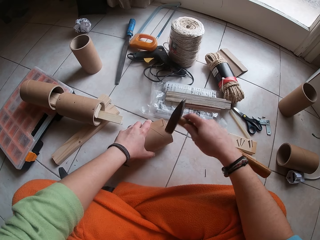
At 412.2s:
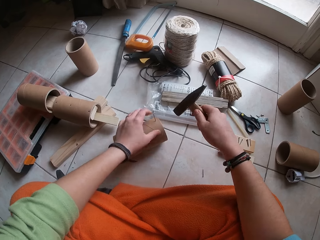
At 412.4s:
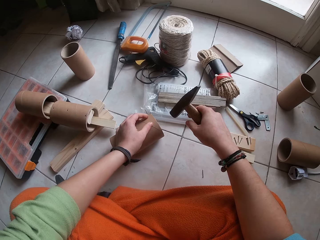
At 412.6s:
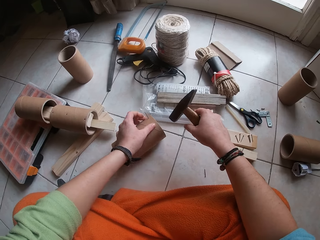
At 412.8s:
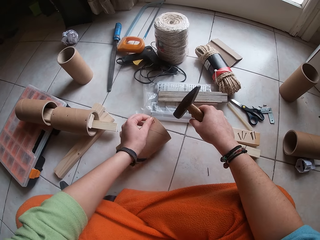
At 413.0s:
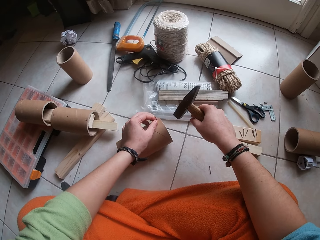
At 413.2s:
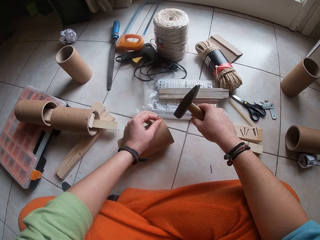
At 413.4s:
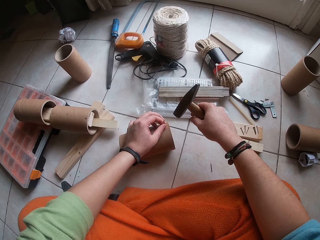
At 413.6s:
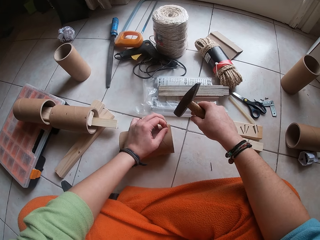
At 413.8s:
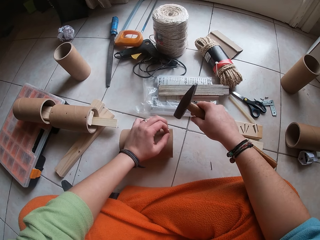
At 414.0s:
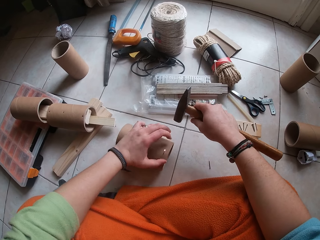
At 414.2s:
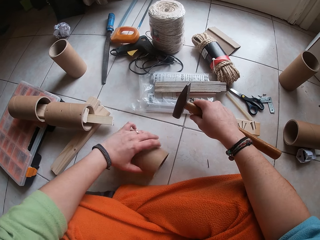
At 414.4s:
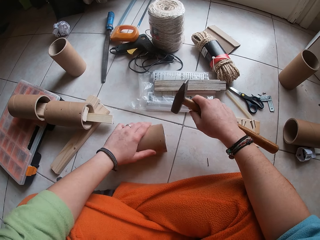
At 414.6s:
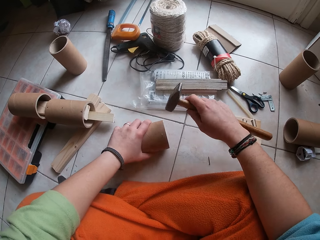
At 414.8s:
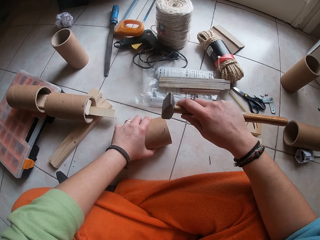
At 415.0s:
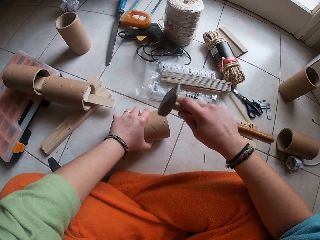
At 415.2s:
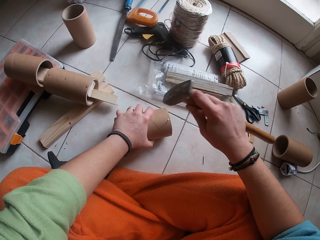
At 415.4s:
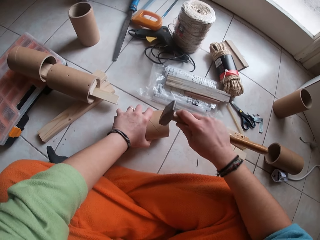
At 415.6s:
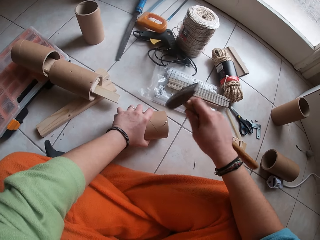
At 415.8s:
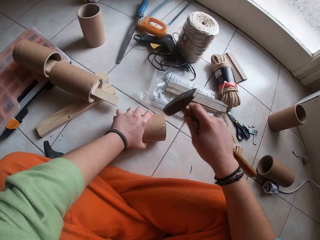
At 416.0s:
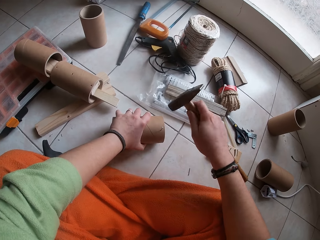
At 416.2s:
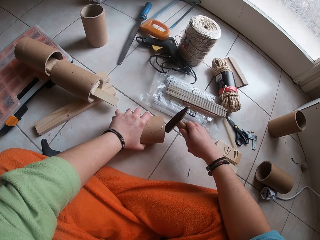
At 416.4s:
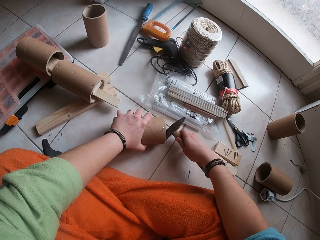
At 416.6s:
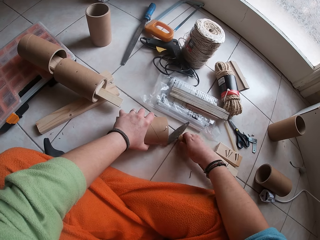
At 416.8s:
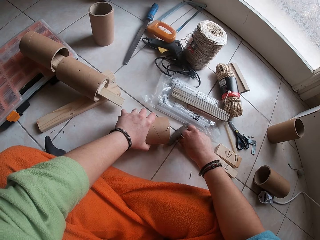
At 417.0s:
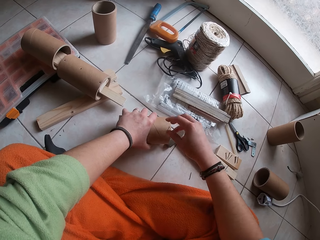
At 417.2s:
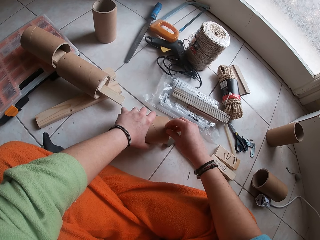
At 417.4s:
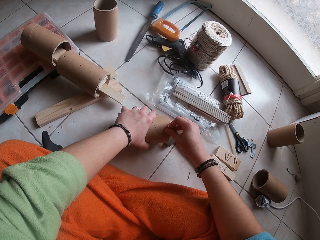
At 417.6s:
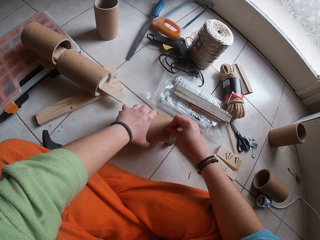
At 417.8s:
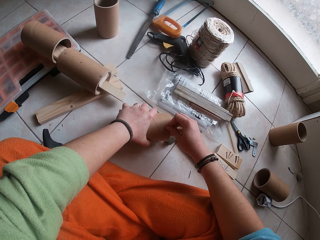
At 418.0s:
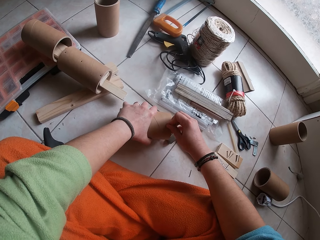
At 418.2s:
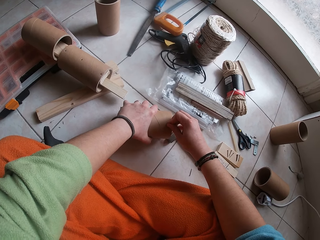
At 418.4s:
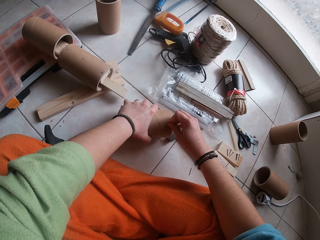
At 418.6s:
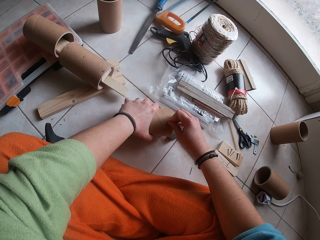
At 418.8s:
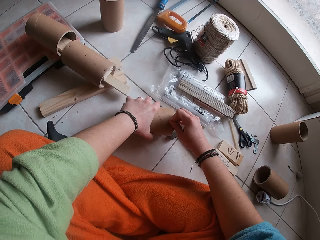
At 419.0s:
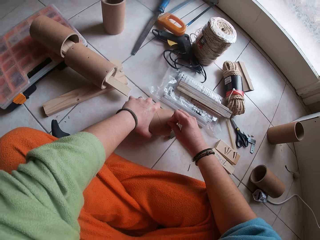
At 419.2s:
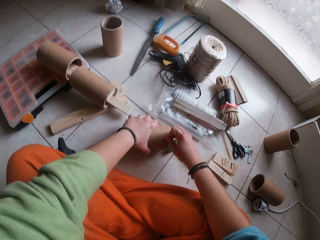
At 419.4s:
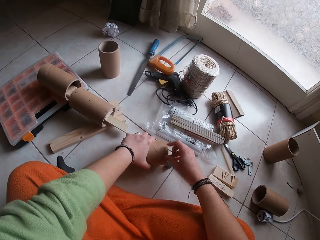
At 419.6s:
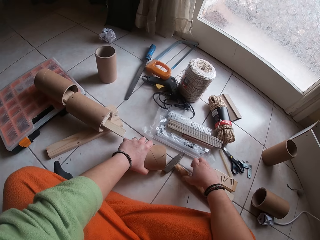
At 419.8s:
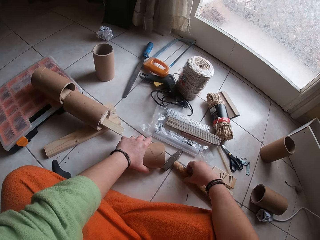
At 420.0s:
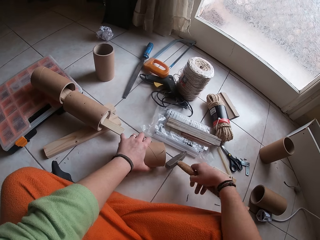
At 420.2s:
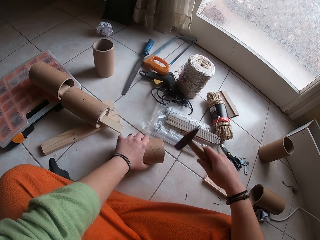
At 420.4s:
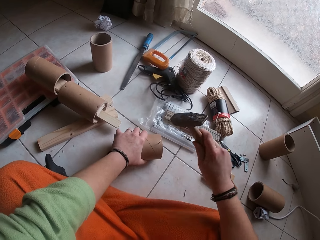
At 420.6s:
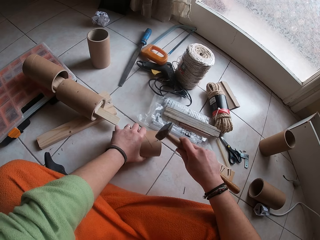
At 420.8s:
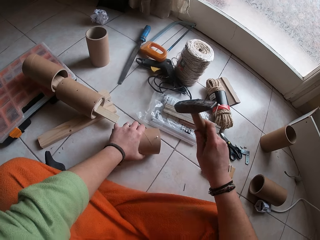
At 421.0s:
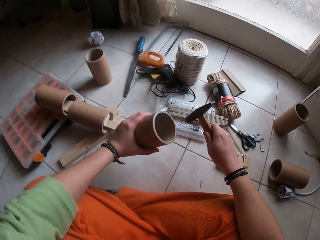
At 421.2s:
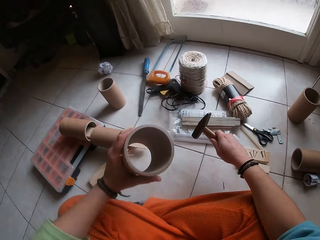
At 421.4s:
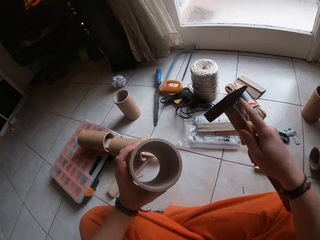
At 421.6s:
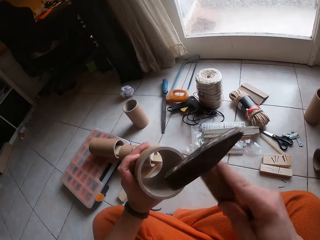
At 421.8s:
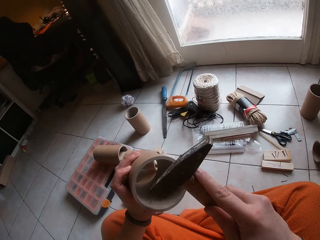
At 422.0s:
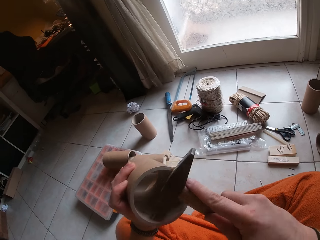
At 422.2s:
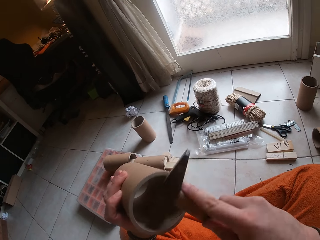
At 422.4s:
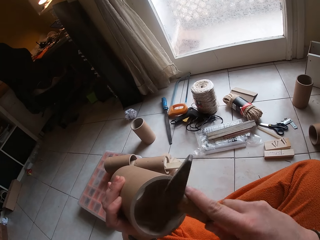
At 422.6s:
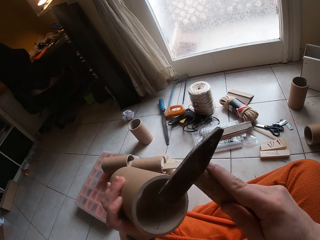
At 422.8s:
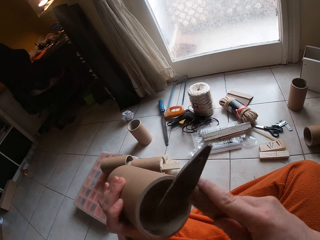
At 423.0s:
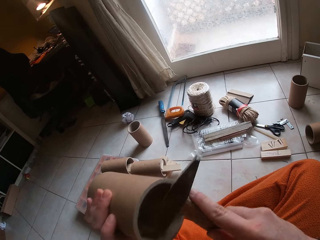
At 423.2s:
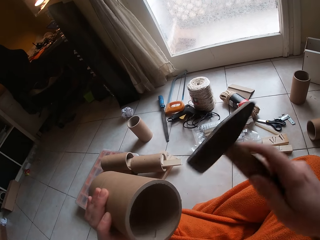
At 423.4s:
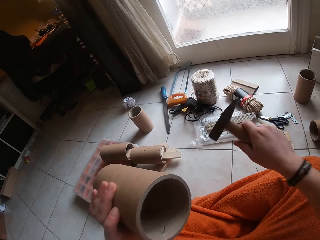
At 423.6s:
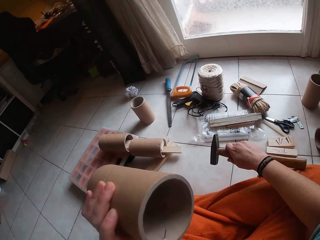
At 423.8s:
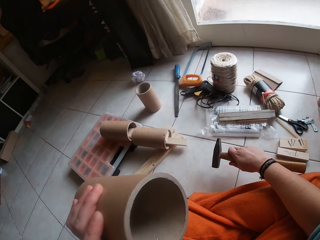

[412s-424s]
The camera wearer touches the nail with her left hand. She hits the nail on the cardboard paper core with the hammer in her right hand. She places the hammer on the floor with her right hand. She holds the nail with her right hand. She picks the hammer from the floor with her right hand. She touches the hammer. She hits the nail on the cardboard paper core with the hammer in her right hand. She picks the cardboard paper core from the wood with her left hand. She hits the nail on the cardboard paper core with the hammer in her right hand.

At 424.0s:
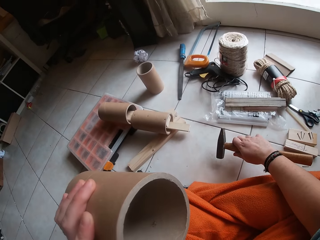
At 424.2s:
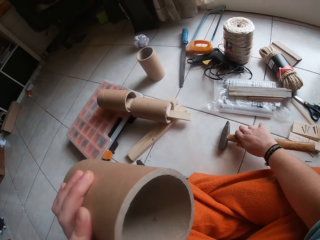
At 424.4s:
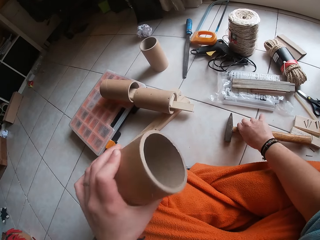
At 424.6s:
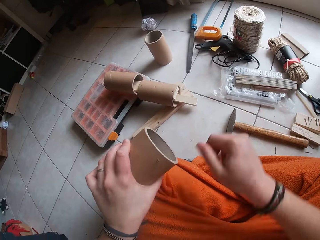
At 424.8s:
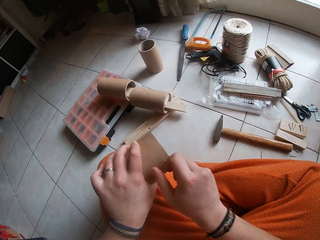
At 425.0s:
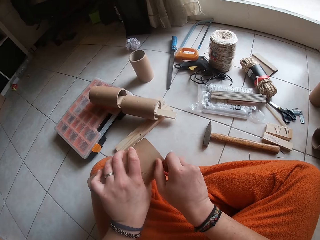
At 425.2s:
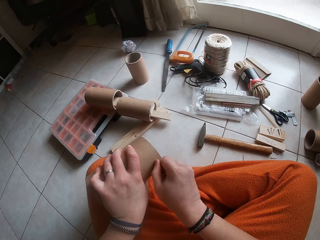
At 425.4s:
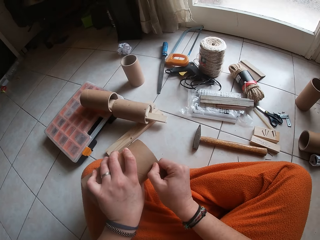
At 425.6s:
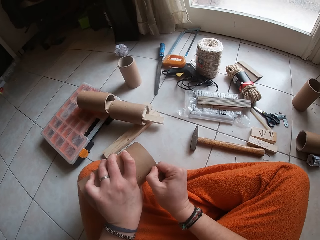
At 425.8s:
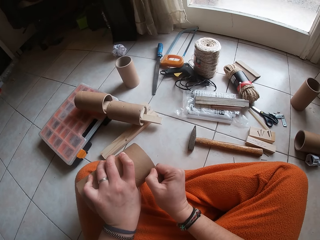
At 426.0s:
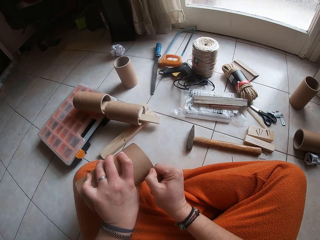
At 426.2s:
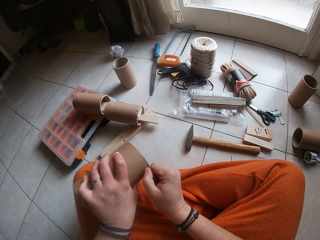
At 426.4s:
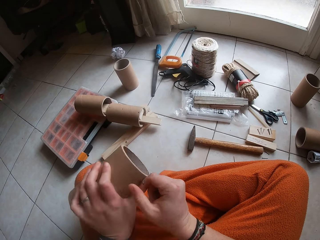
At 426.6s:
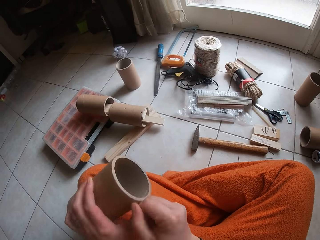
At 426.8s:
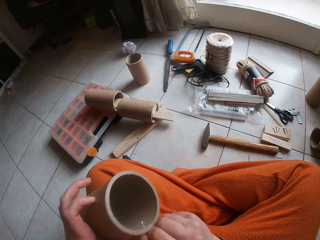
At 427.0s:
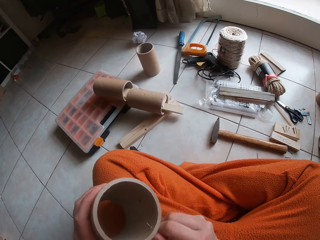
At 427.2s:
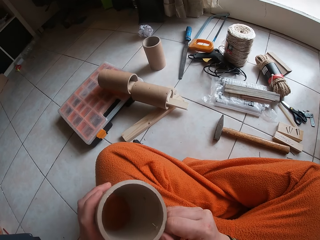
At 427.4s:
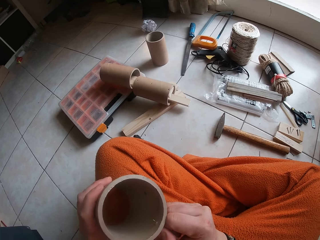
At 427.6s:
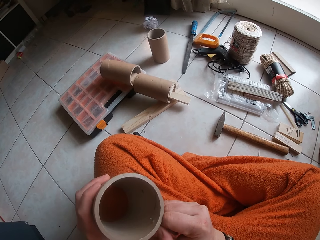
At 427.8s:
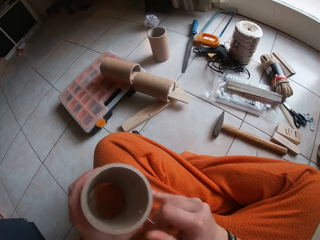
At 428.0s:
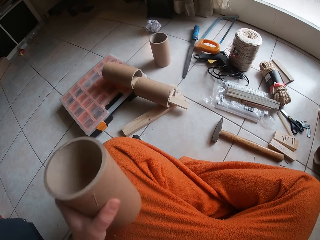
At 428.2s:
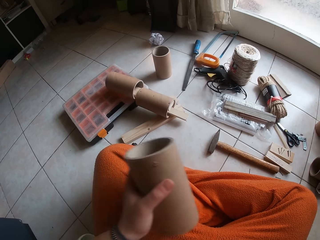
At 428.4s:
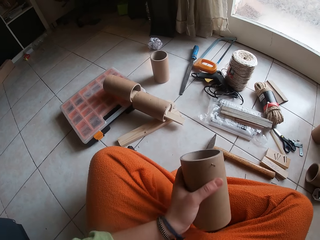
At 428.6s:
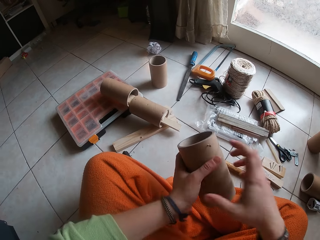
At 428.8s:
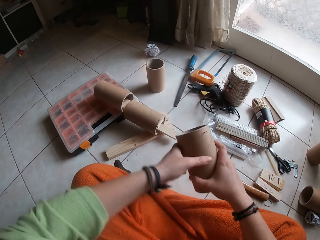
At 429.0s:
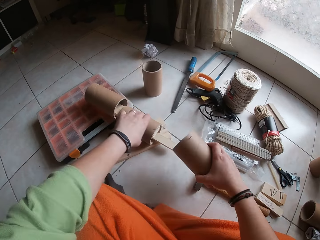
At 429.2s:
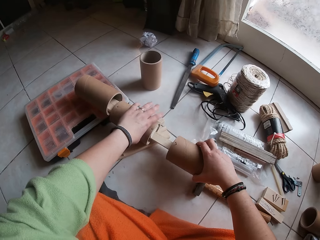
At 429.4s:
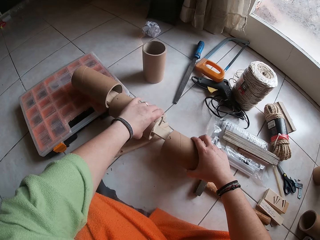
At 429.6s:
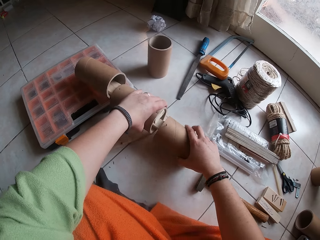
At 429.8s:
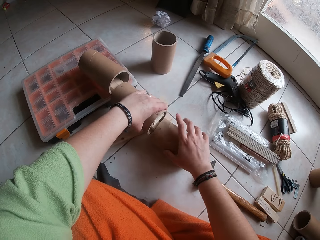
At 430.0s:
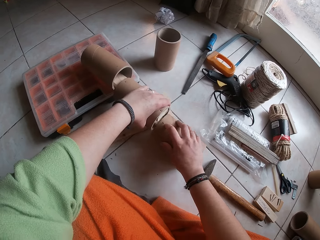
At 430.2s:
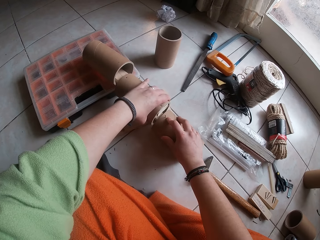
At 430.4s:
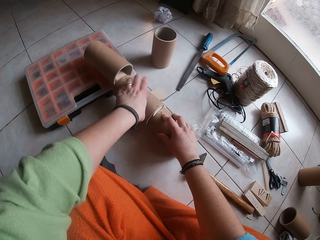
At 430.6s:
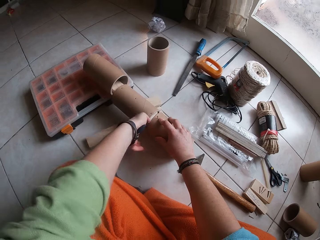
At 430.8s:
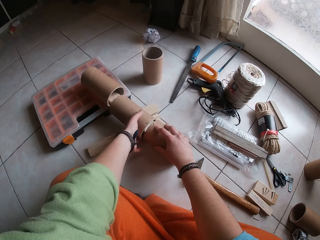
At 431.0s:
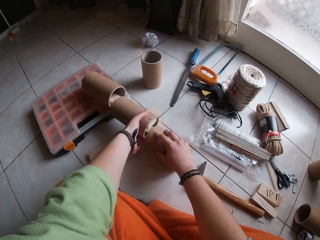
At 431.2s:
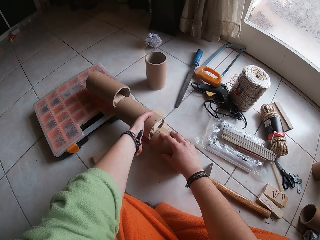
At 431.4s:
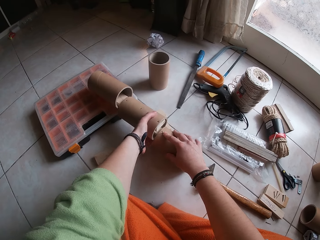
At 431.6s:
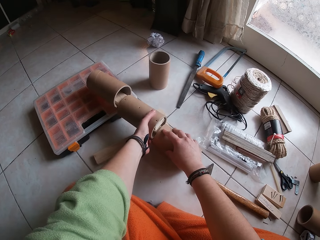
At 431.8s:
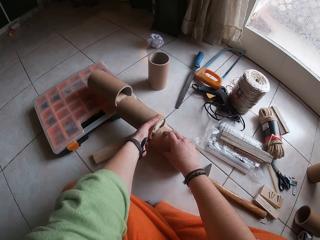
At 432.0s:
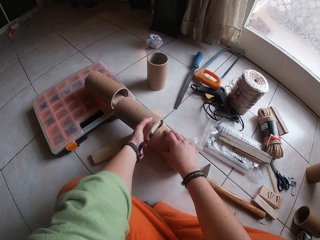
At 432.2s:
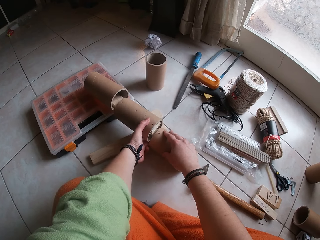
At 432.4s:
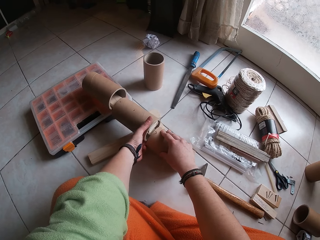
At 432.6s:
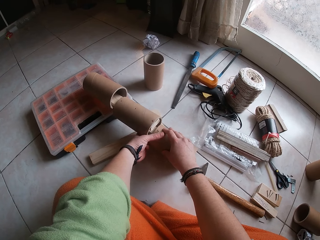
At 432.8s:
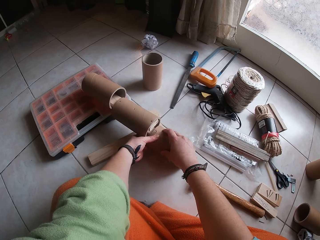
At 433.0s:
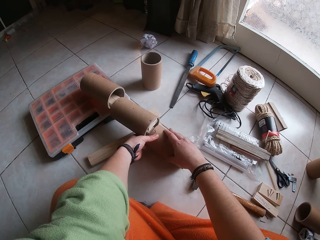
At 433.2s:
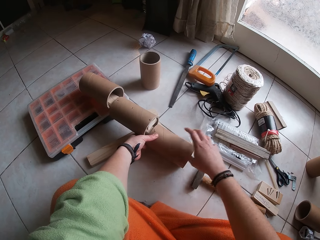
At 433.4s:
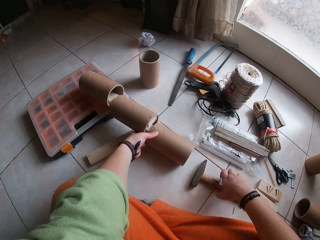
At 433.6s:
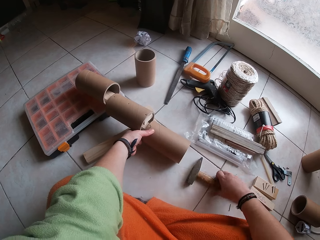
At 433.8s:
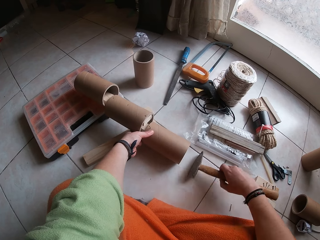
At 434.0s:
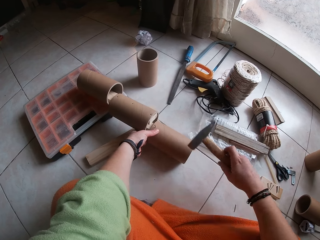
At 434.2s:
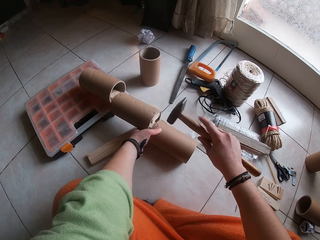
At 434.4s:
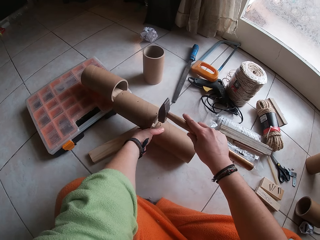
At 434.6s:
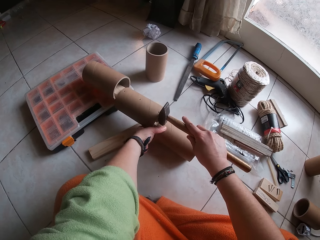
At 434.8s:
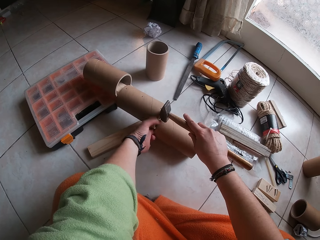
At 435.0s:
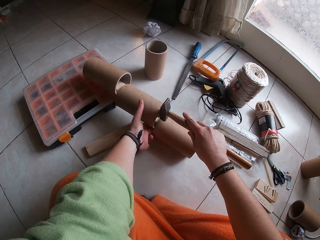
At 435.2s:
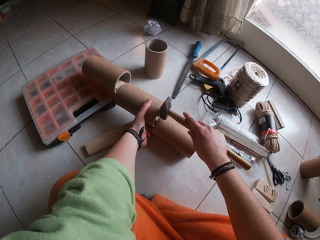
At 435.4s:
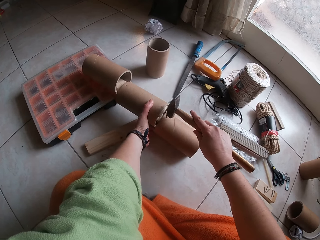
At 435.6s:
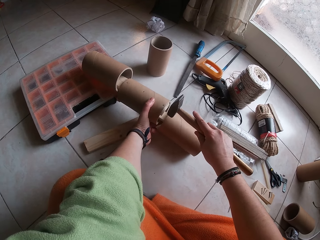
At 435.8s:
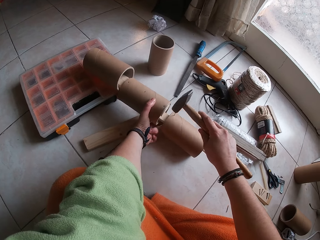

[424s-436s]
The camera wearer places the hammer on the floor with her right hand. She pulls the nail on the cardboard paper core with her right hand. She touches something. She passes the cardboard paper core from her left hand to her right hand. She places the cardboard paper core on the piece of wood with her right hand. She adjusts the cardboard paper core with her left hand. She picks the hammer from the floor with her right hand. She places the hammer on the nail with her right hand. She touches the hammer.
